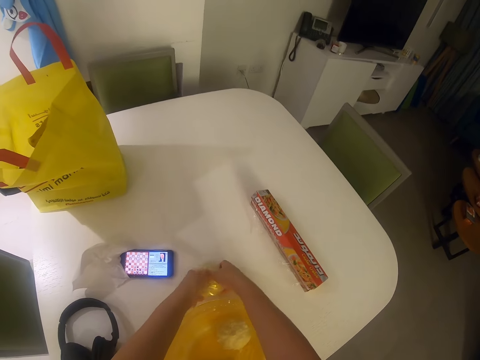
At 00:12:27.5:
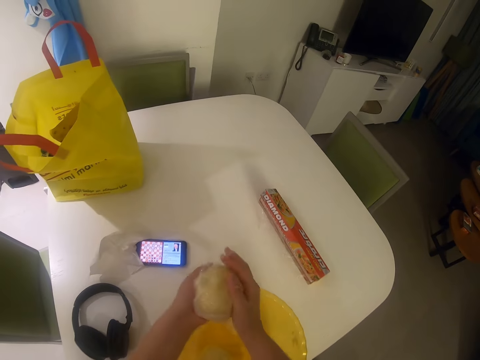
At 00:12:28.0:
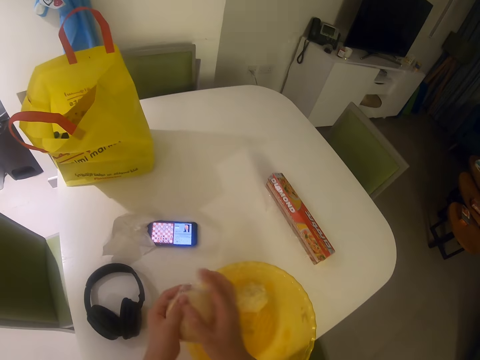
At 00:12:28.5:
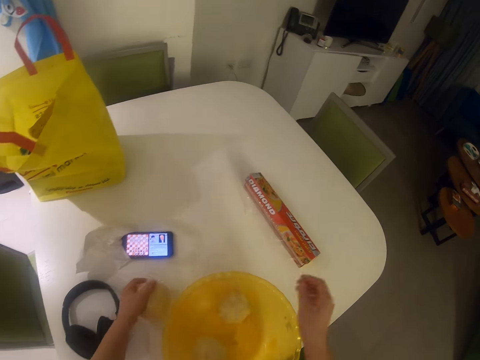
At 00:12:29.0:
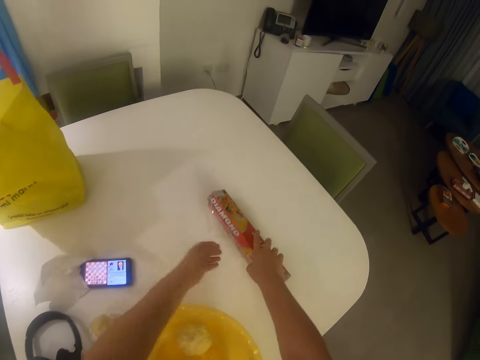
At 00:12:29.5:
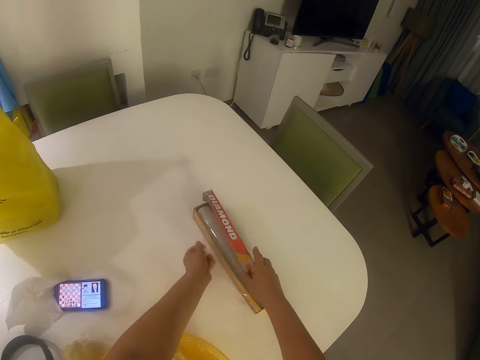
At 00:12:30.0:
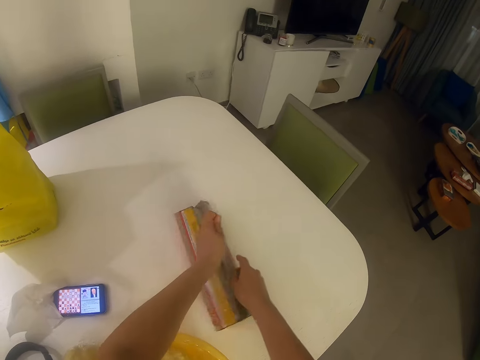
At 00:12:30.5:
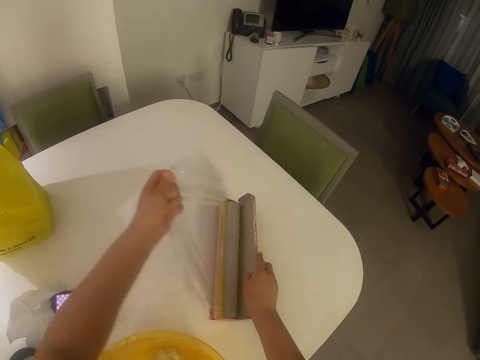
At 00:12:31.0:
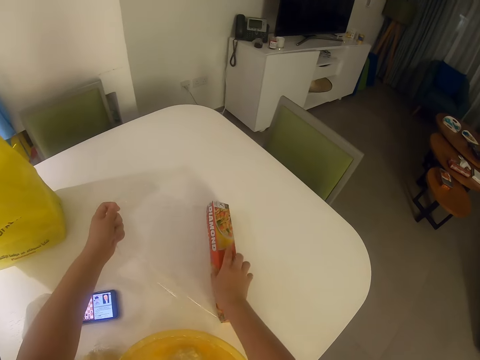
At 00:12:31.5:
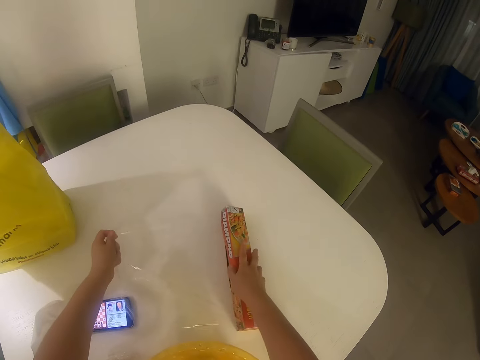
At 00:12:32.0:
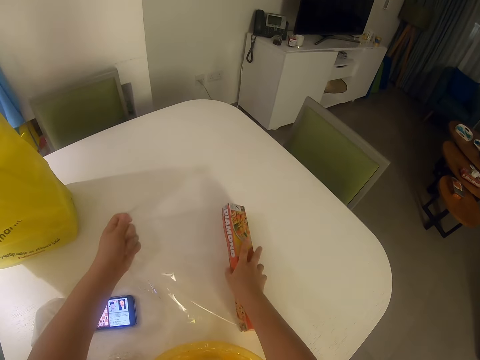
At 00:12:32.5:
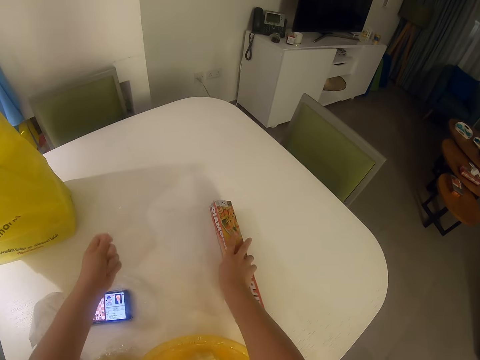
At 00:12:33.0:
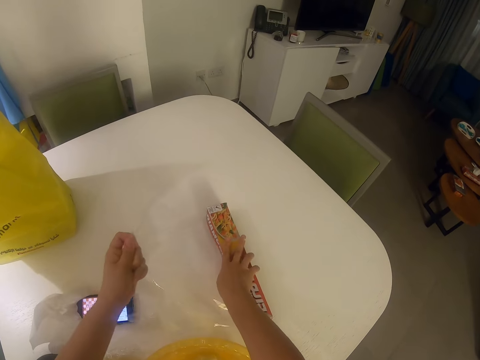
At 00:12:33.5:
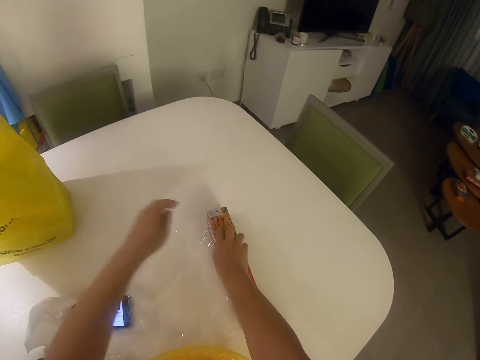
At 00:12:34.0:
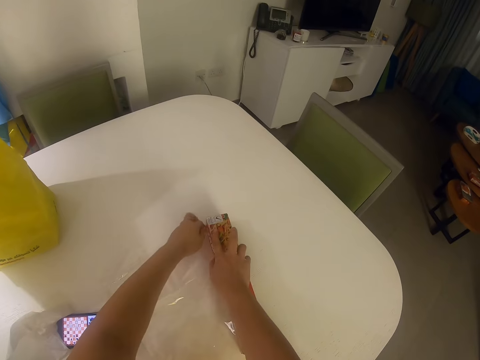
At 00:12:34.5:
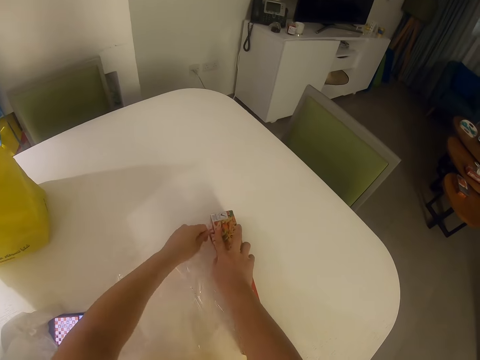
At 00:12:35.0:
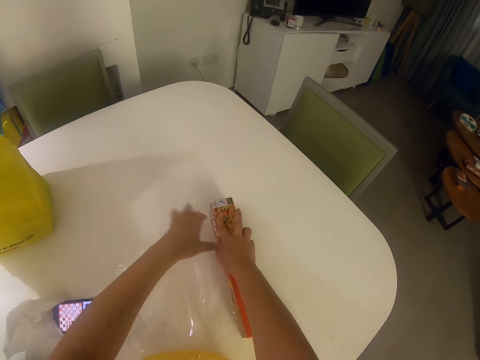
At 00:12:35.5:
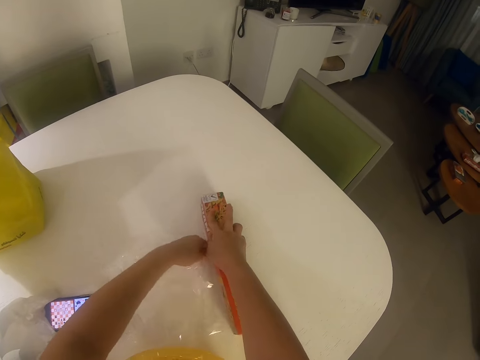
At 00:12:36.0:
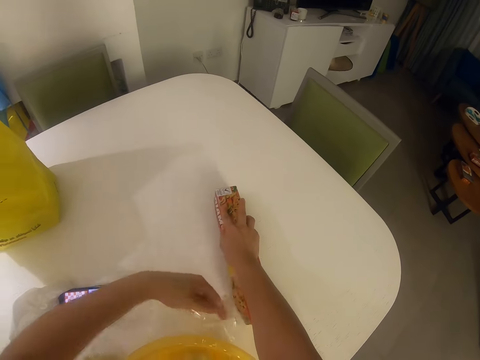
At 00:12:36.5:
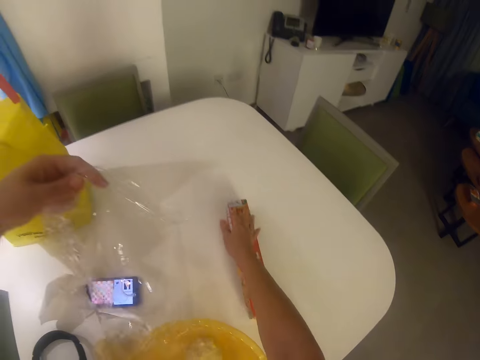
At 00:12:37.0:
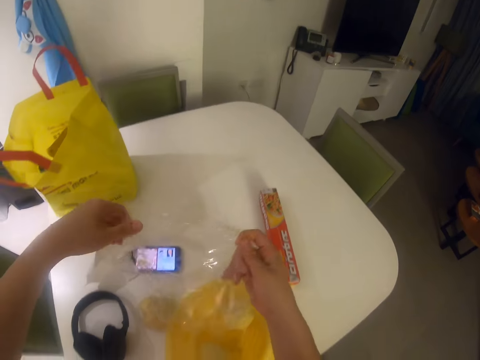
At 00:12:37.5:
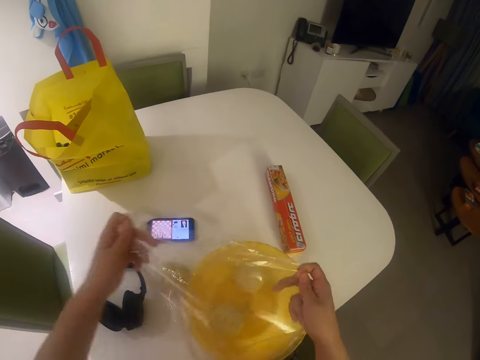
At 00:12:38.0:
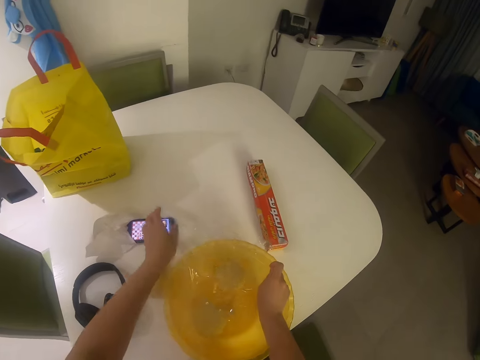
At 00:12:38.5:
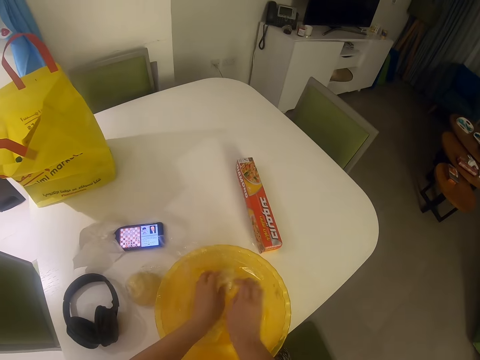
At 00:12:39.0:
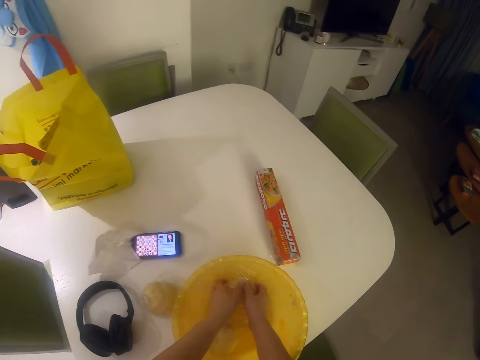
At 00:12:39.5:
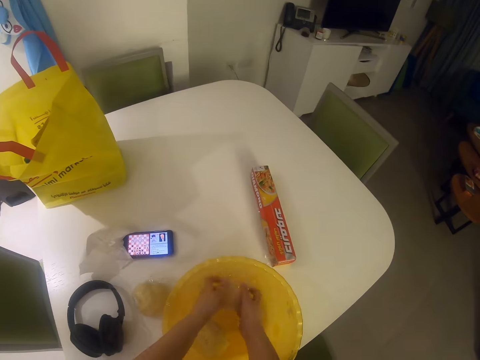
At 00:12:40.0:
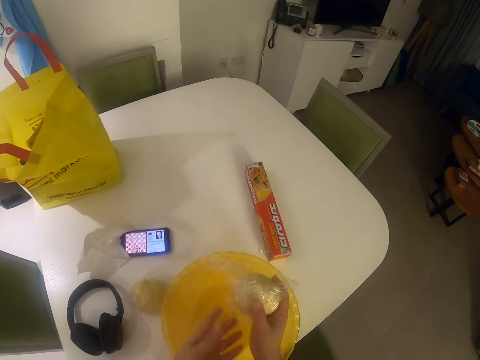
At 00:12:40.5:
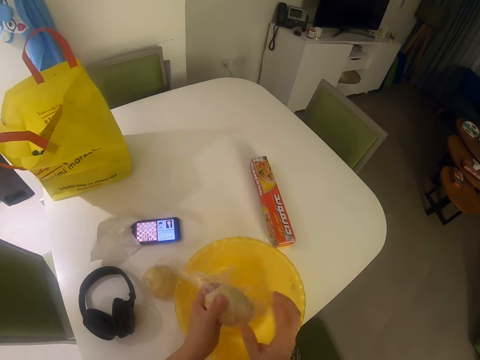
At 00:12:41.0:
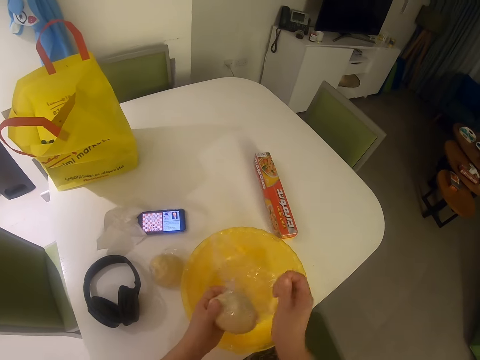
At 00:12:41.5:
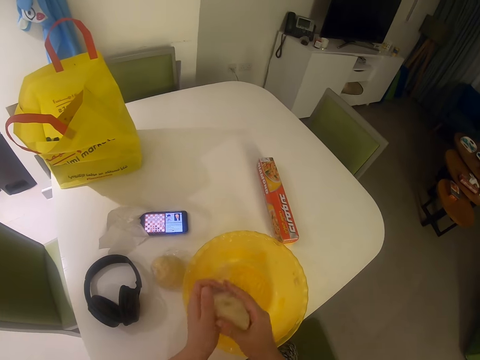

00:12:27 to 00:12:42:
The camera wearer picks up the wrapped dough with her hands from the table. She pats the wrapped dough with her hands. She places the wrapped dough in her left hand on the table. She pulls out a roll of foil nylon from the box with her left hand. She detaches the foil roll with her hands. She wraps the dough in the basin with the foil nylon in her hands.

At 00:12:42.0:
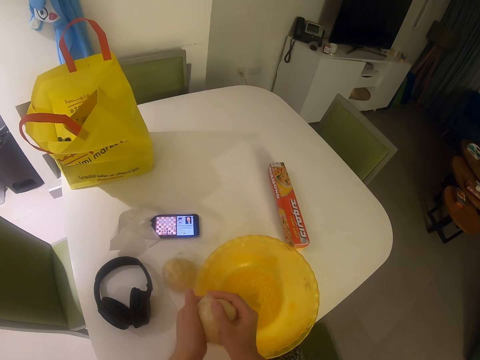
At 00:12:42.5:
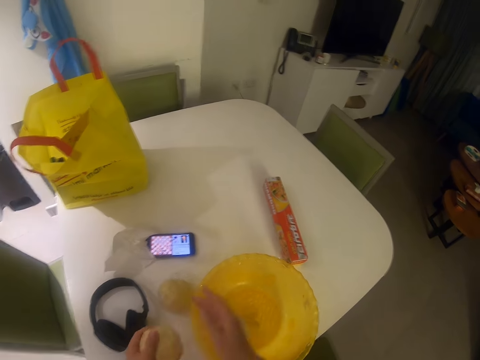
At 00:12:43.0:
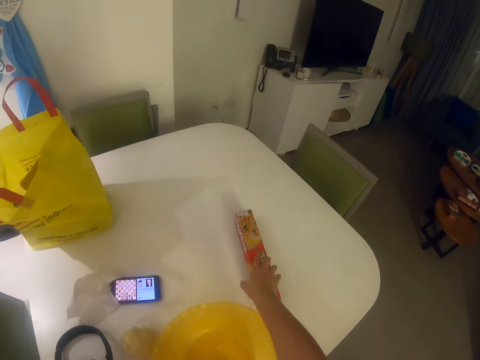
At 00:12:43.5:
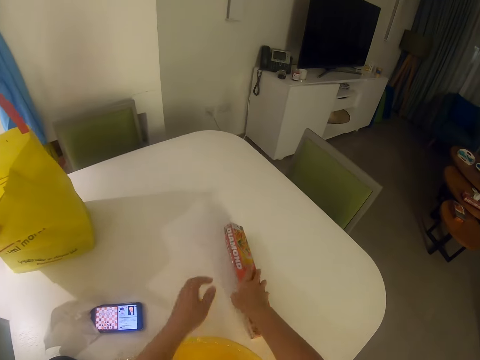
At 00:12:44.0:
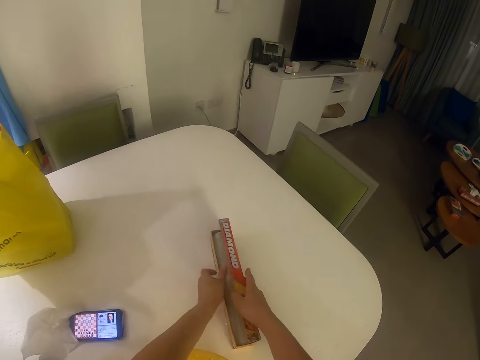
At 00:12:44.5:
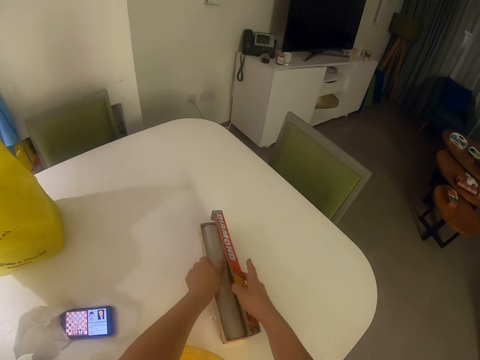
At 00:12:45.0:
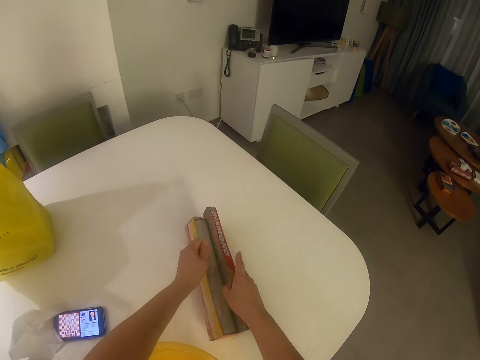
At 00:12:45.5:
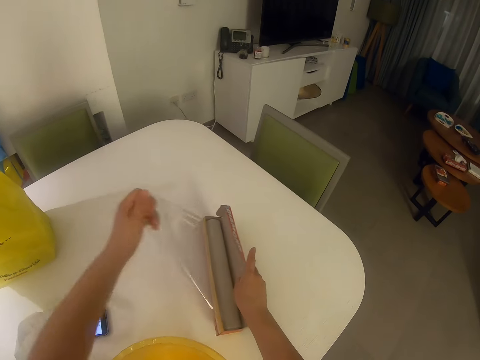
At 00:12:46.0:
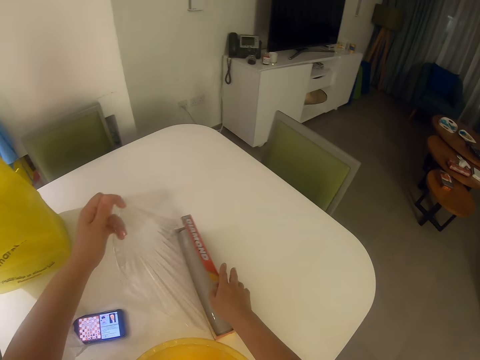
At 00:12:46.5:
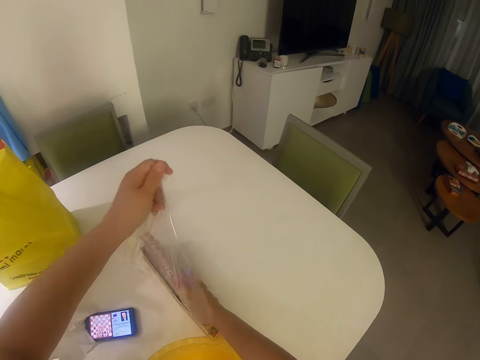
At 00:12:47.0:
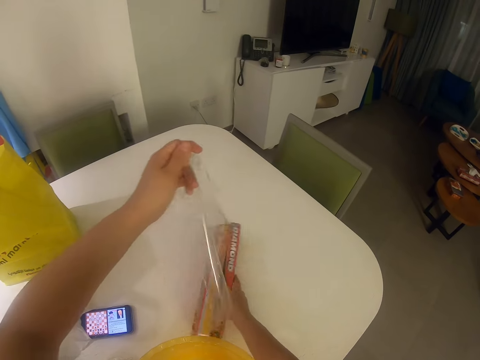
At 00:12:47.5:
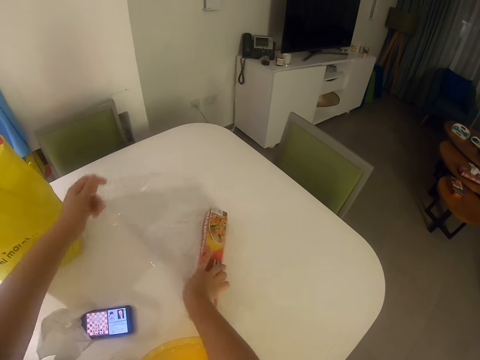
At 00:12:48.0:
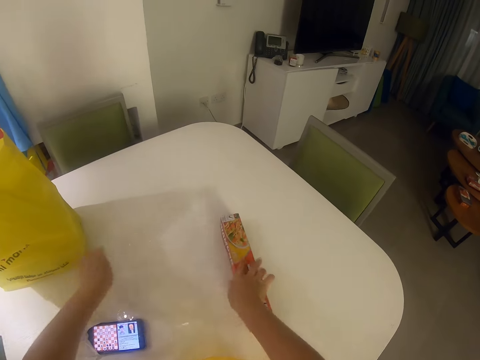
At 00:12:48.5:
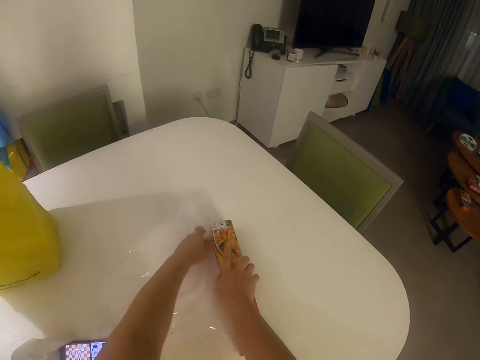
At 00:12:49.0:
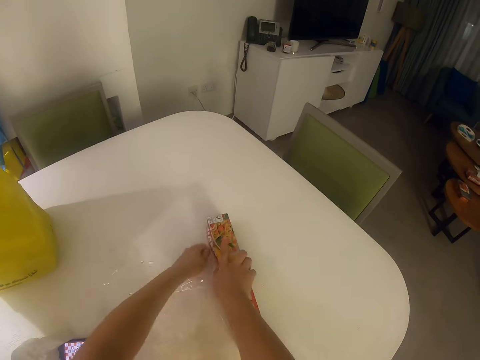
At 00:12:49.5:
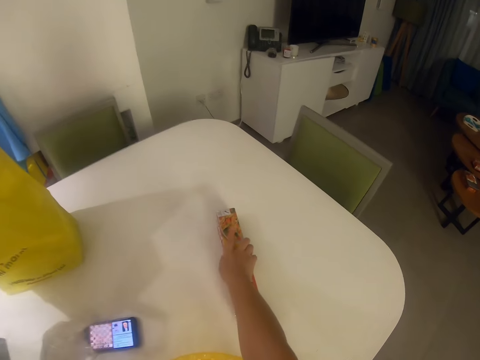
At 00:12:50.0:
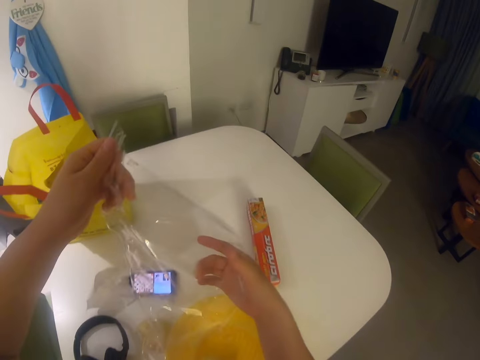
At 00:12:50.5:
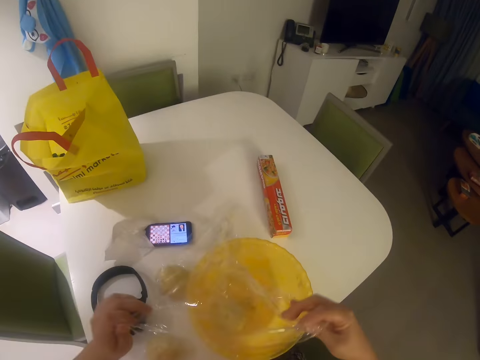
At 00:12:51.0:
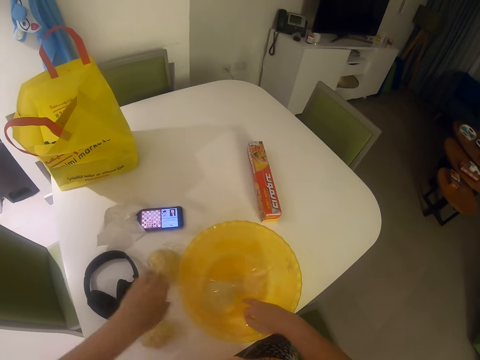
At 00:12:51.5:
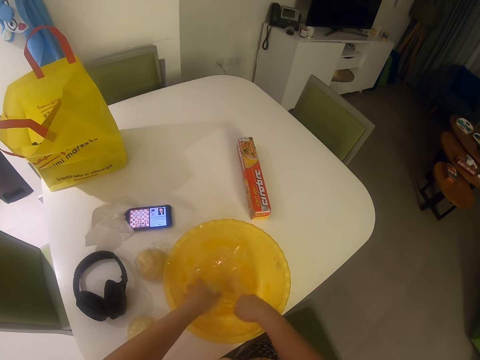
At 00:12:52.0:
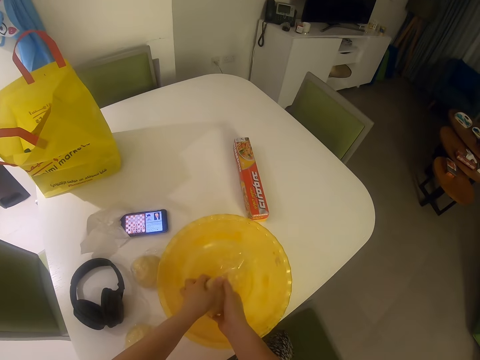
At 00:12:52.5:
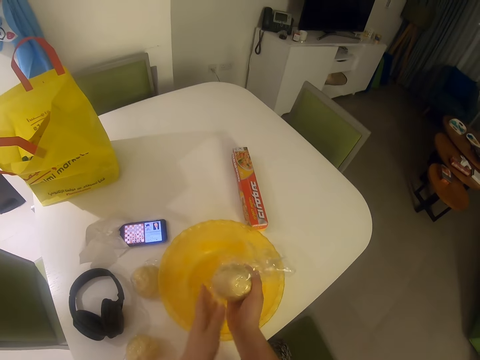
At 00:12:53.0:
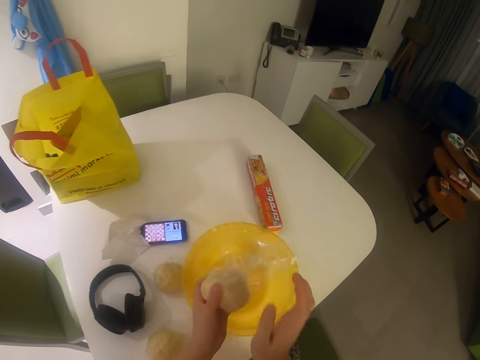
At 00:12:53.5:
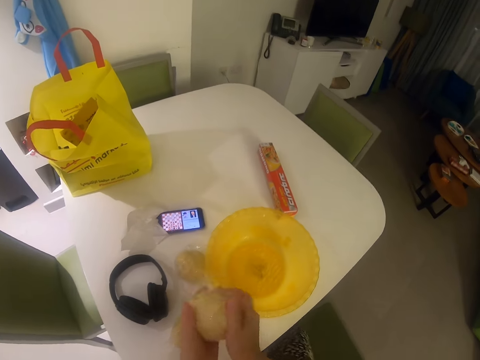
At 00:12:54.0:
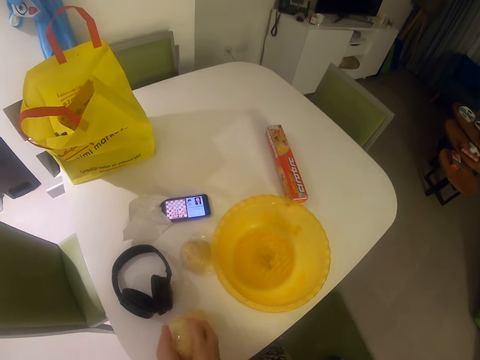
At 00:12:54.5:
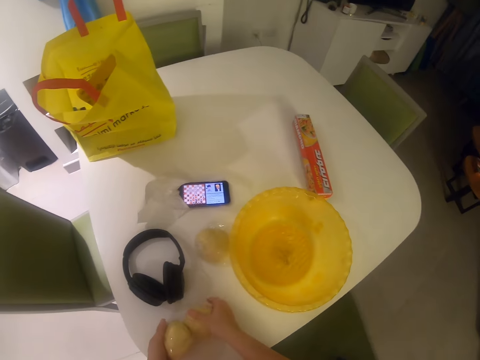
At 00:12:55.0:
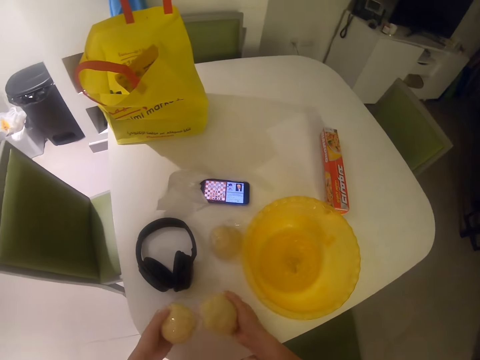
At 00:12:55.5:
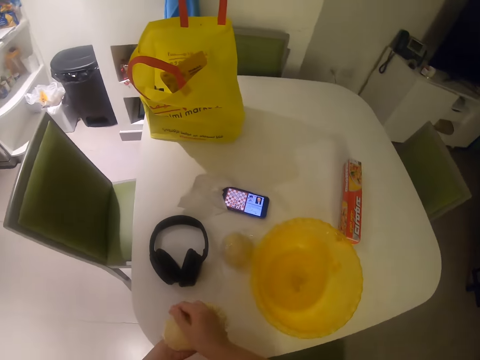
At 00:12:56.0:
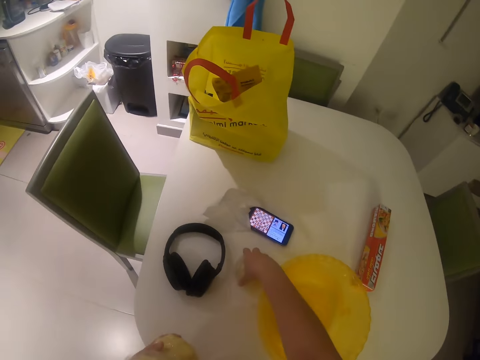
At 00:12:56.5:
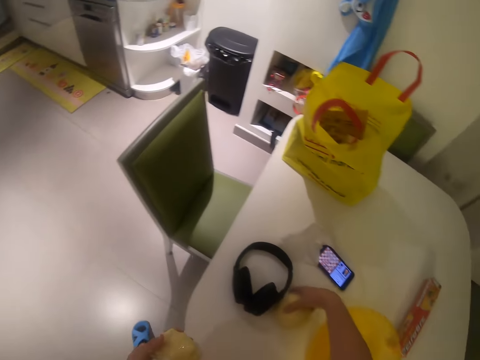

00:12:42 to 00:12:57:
The camera wearer pulls out a roll of foil nylon from the box with her left hand. She detaches the foil roll with her hands. She wraps the dough in the basin with the foil nylon in her hands. She holds the wrapped dough in her left hand. She picks up a wrapped dough from the table with her right hand. She places the wrapped dough in her right hand on the wrapped dough in her left hand.
